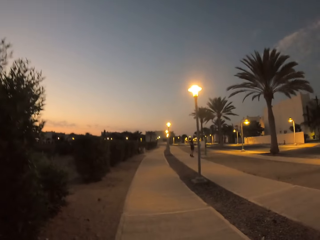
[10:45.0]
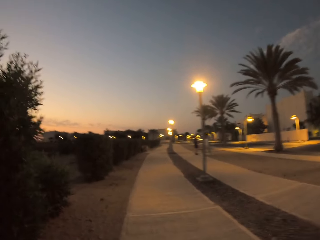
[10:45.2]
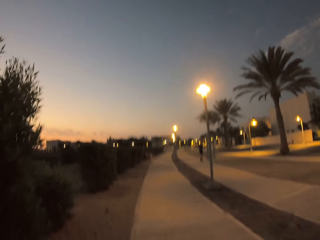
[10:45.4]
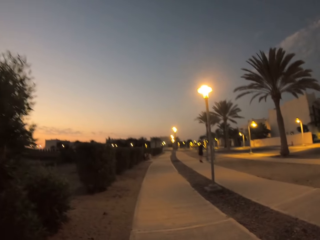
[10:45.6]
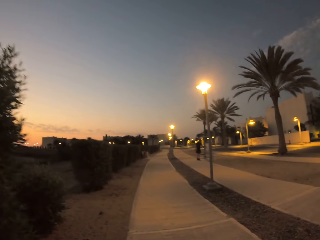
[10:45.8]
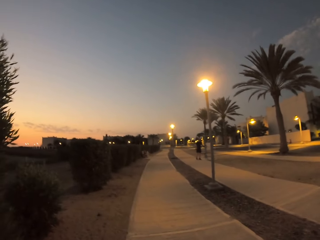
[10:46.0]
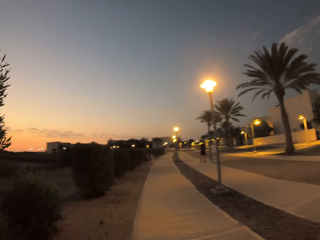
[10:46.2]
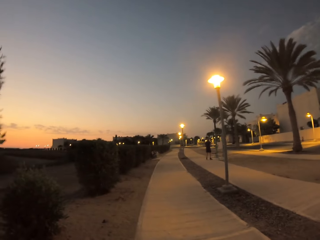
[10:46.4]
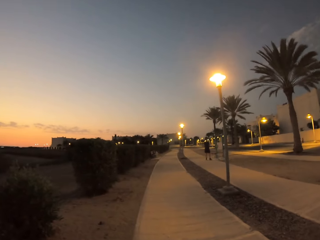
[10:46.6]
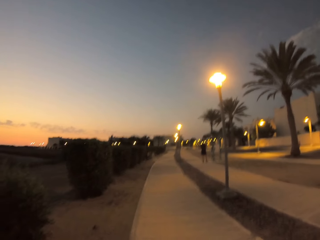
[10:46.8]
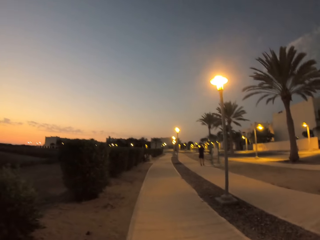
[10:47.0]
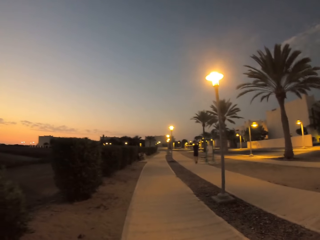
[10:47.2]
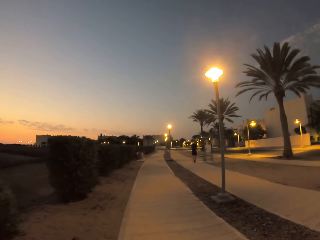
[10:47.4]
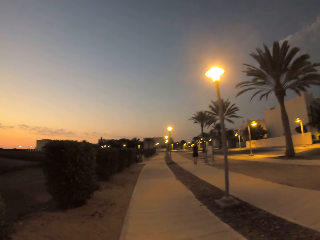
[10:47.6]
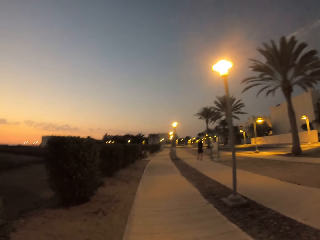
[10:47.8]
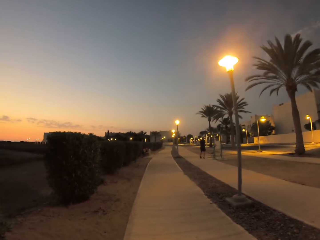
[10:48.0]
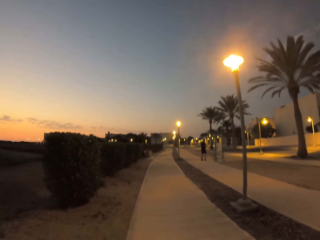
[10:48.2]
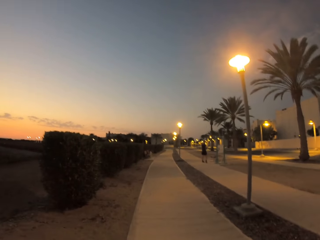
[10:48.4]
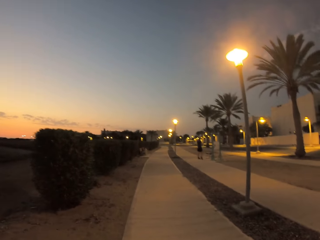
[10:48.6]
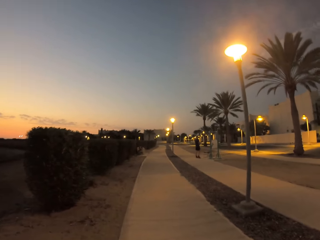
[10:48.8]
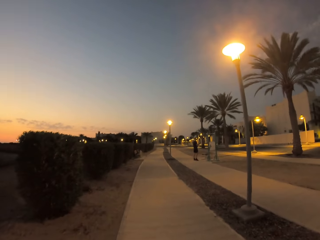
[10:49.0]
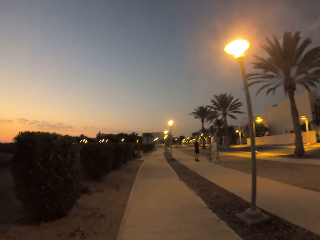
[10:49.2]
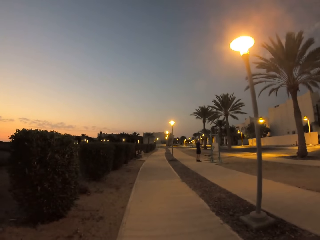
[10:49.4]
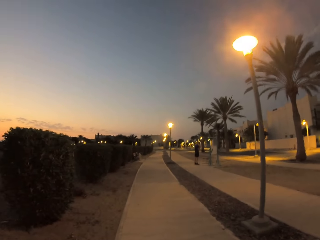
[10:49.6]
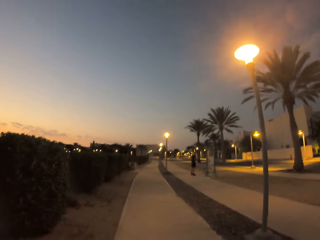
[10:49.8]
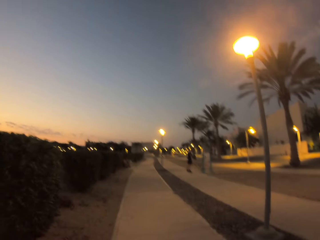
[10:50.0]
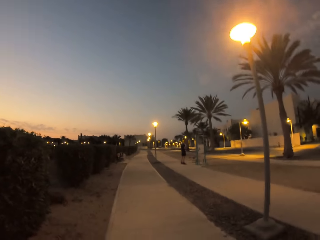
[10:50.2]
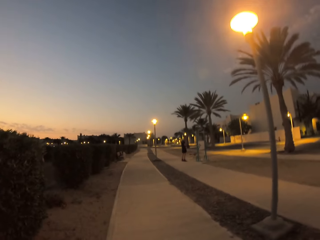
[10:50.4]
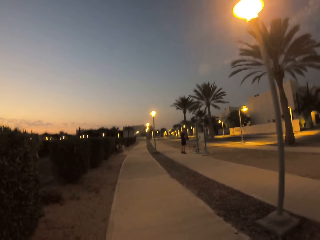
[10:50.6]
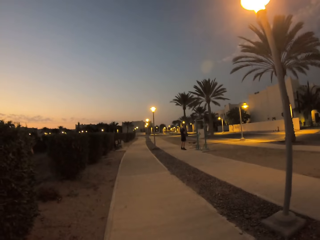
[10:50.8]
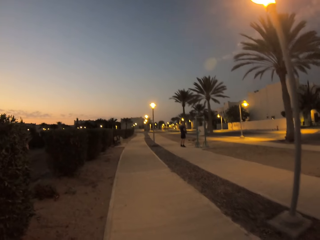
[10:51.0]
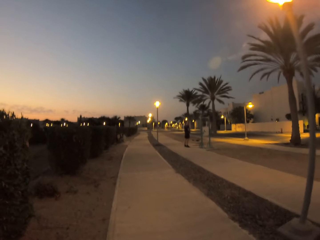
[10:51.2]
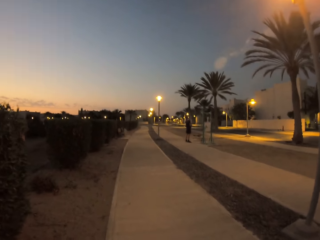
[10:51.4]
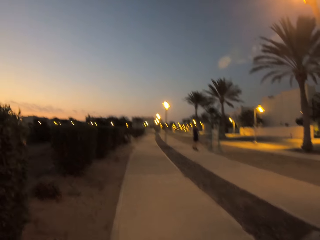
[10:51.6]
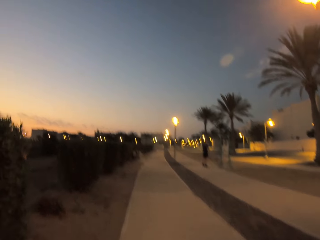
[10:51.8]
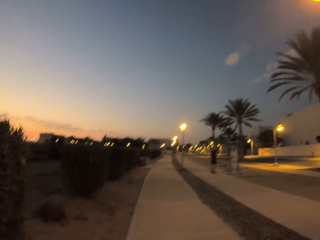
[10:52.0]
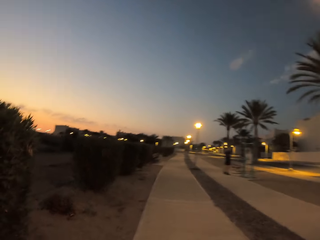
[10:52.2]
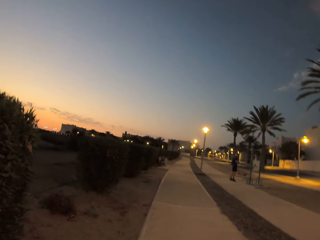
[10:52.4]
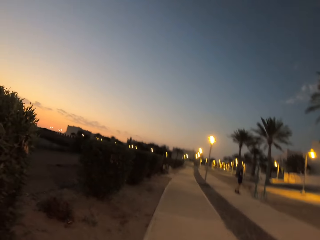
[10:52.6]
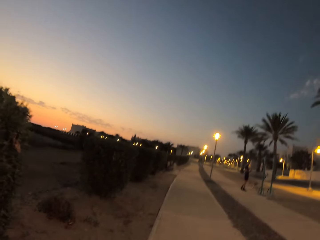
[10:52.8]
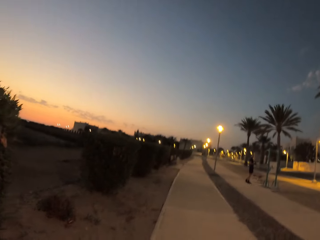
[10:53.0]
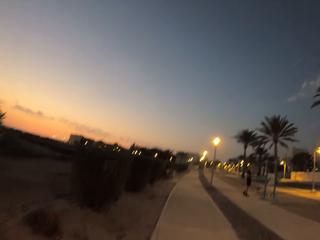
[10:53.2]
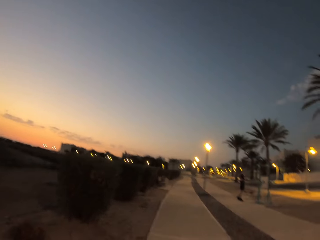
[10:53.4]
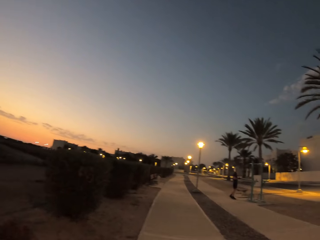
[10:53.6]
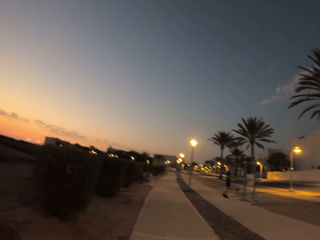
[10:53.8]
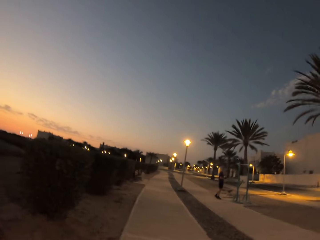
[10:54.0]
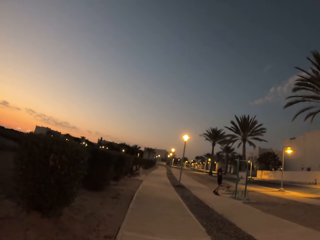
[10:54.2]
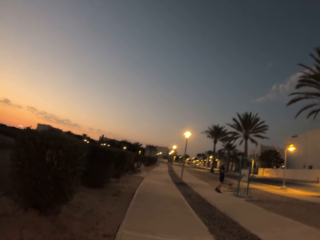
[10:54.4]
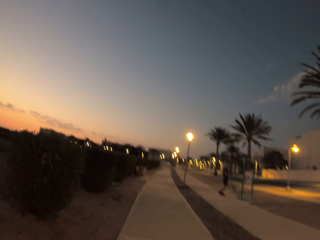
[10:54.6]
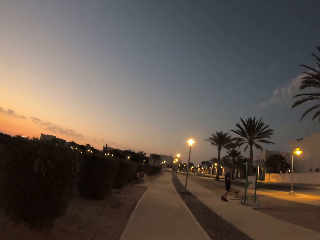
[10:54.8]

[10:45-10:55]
A man stands on the sidewalk. The camera wearer walks along the sidewalk.

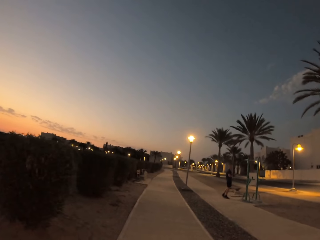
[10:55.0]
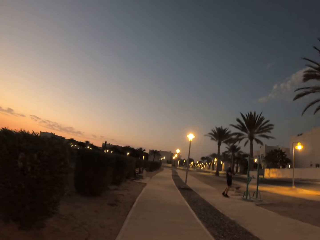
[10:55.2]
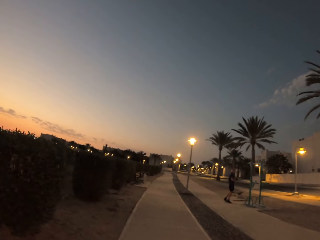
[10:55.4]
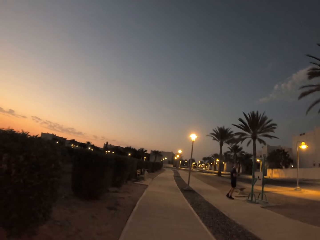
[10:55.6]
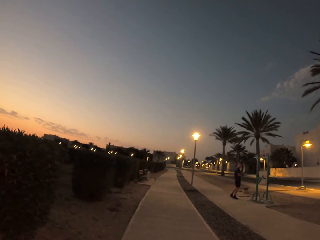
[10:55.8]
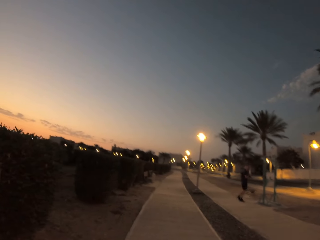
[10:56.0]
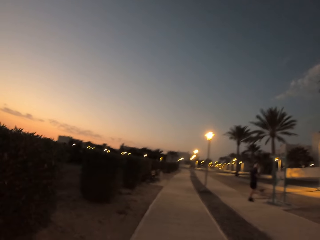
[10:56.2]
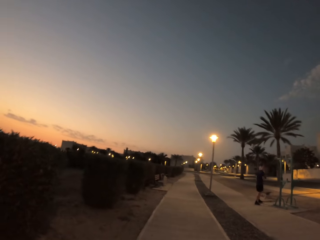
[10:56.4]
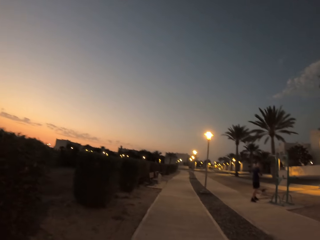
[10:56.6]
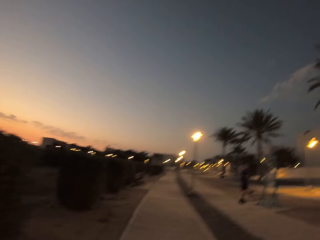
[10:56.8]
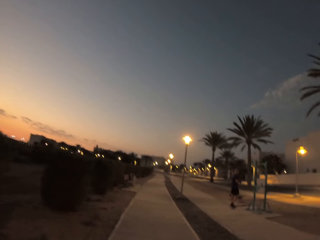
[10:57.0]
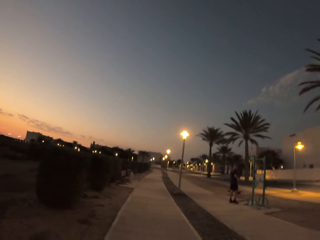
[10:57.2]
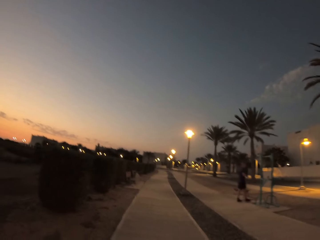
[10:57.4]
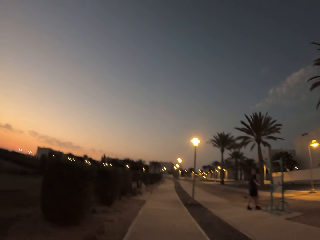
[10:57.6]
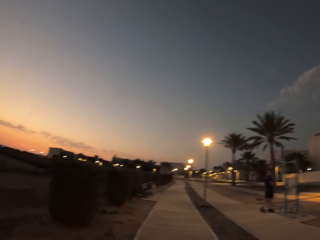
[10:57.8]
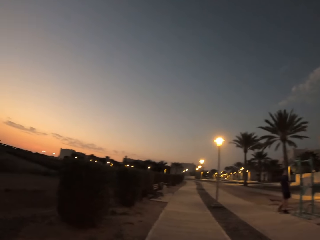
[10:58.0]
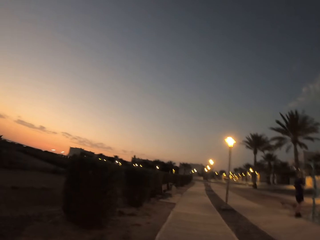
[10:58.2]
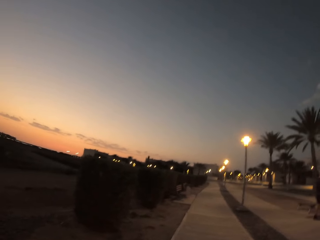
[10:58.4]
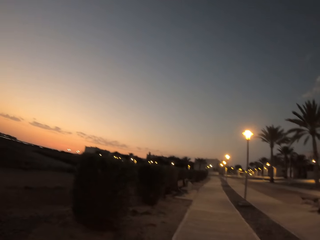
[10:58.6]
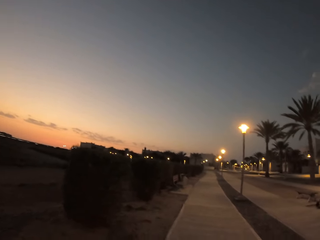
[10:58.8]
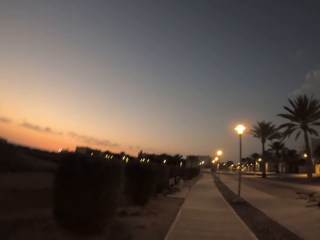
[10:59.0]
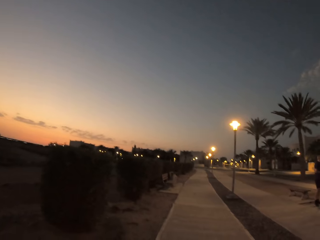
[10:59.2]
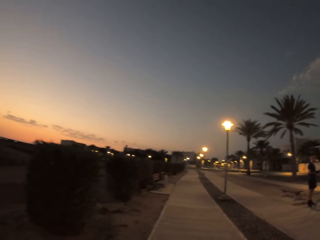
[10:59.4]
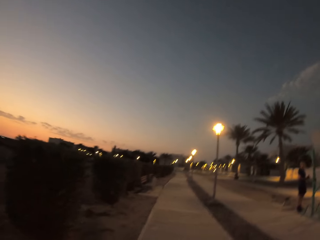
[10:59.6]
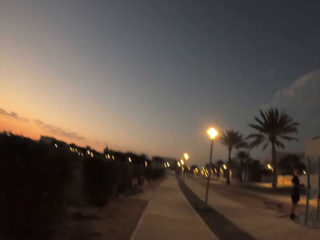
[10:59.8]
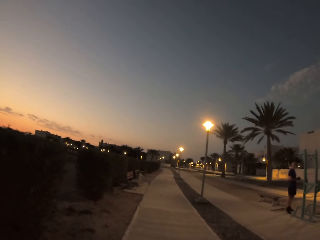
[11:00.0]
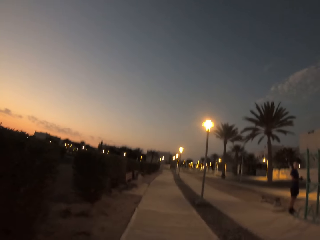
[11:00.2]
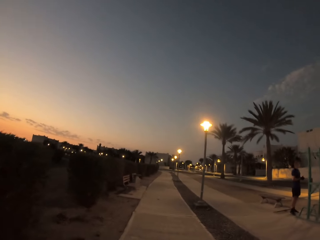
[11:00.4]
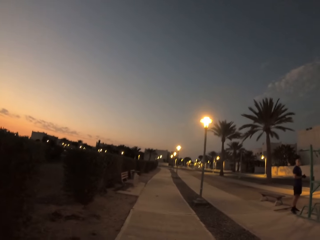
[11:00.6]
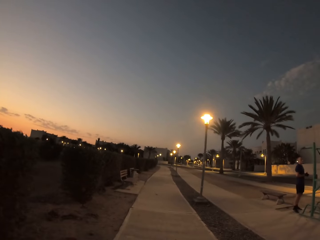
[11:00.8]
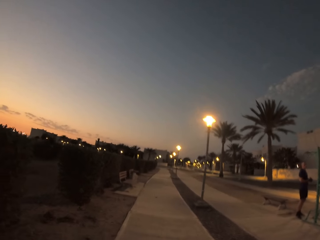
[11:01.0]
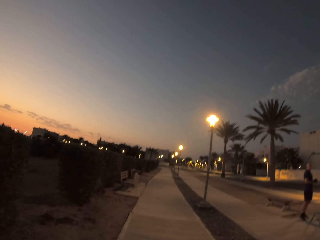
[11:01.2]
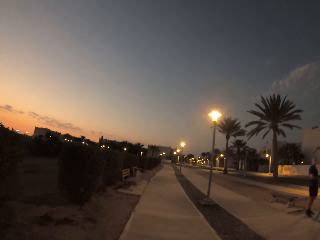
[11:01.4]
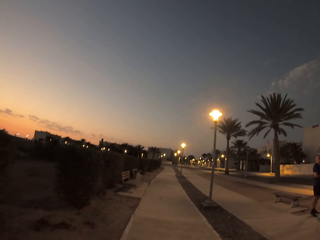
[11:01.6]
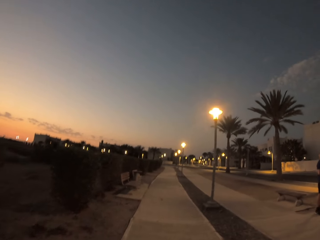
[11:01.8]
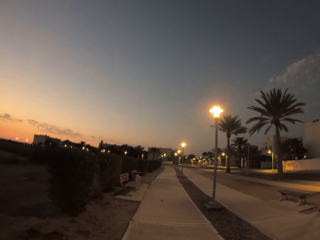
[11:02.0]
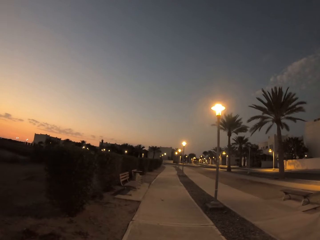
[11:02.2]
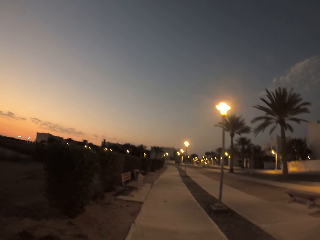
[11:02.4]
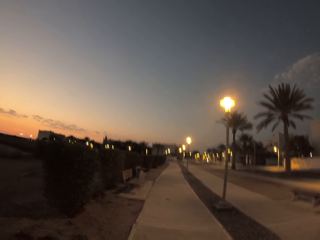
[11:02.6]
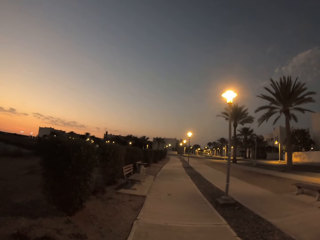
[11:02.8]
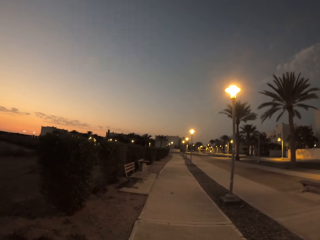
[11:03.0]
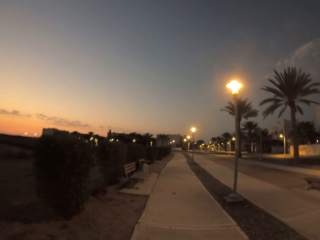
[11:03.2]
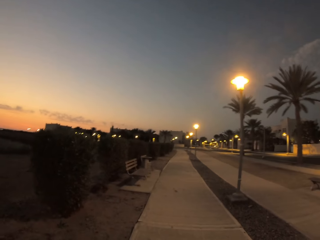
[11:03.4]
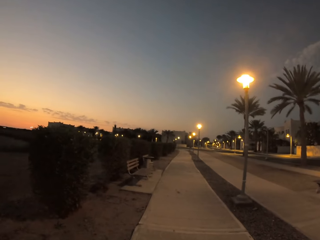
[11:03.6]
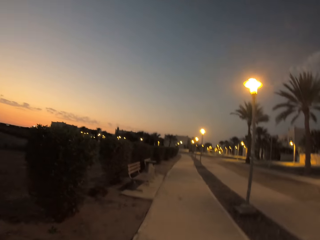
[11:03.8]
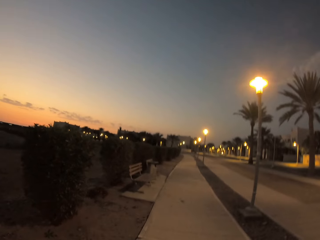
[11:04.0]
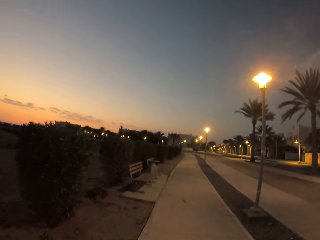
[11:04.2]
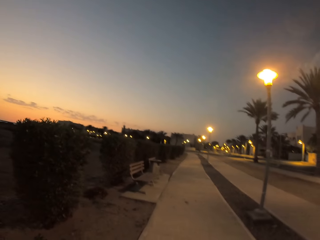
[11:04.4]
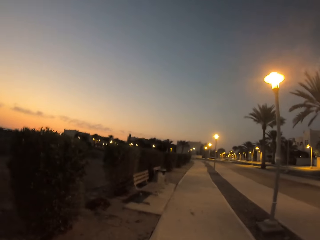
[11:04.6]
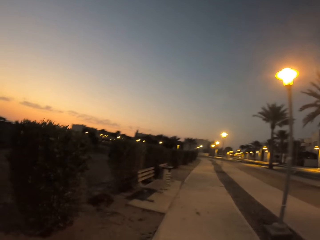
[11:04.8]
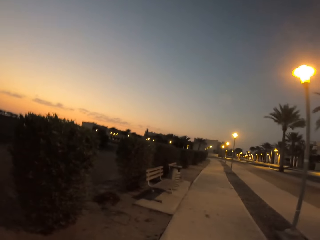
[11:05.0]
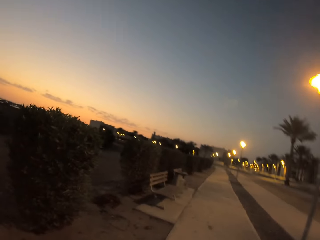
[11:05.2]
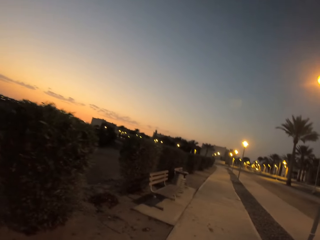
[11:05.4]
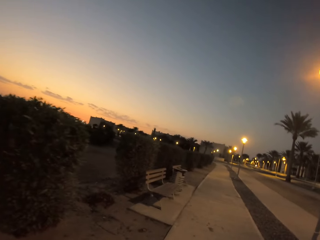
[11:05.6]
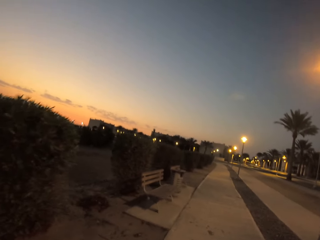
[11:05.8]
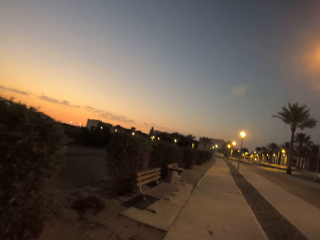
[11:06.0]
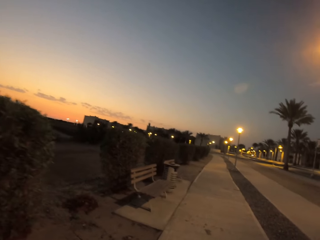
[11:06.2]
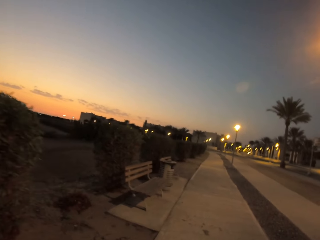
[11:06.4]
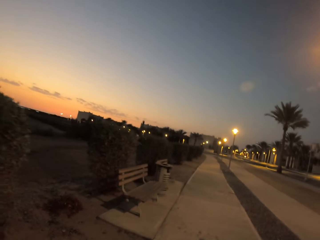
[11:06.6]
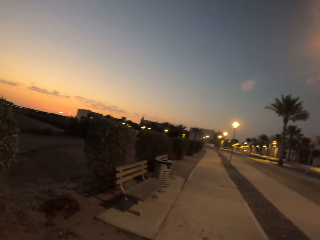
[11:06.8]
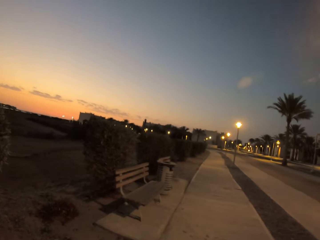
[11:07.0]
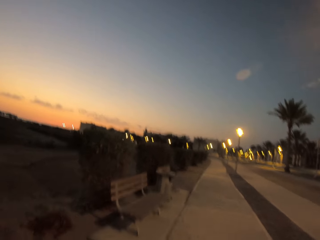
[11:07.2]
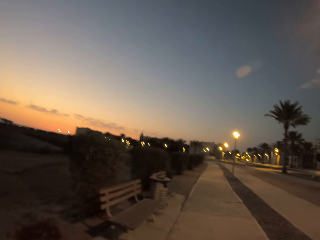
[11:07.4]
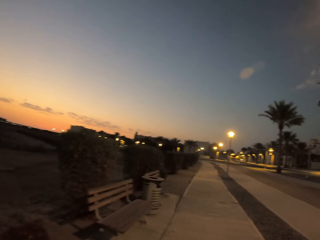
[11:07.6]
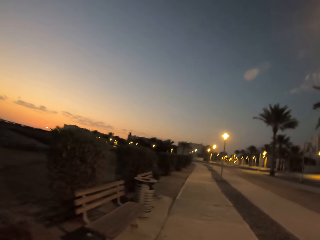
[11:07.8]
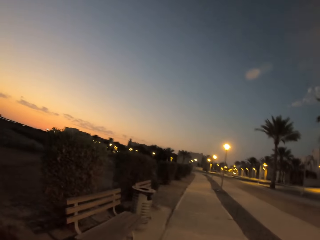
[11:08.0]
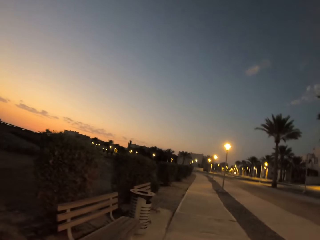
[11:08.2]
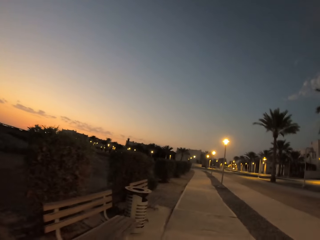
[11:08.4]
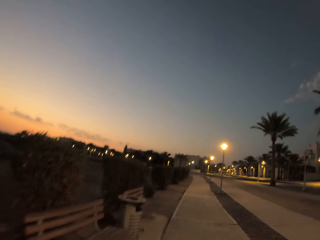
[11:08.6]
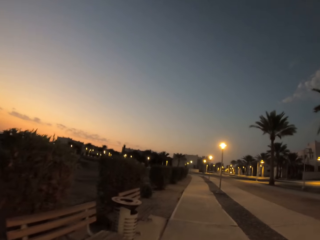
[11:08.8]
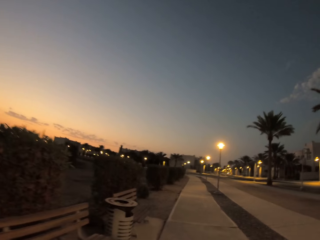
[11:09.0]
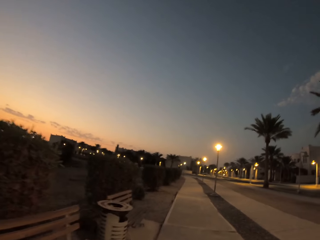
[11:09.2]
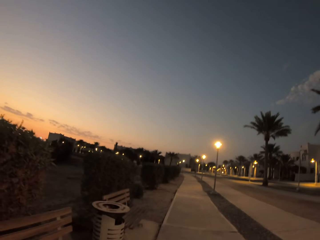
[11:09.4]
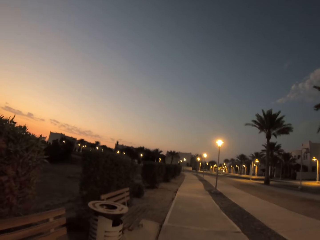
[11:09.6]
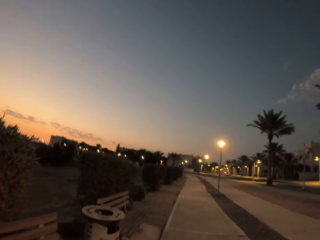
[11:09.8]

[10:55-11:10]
A man moves towards the board. The camera wearer walks along the sidewalk. The man stands in front of the board. The camera wearer walks along the sidewalk.
